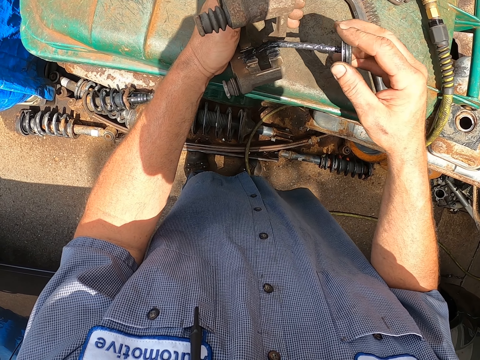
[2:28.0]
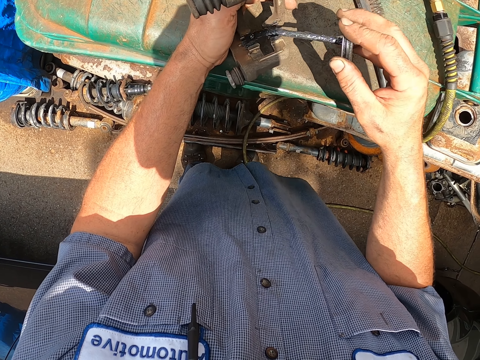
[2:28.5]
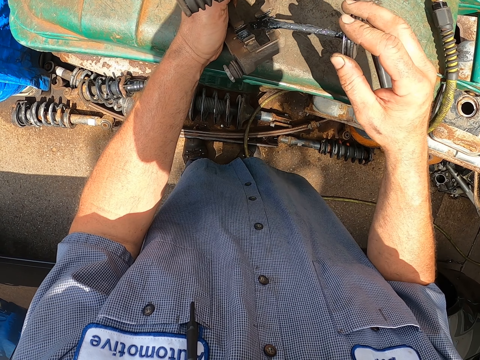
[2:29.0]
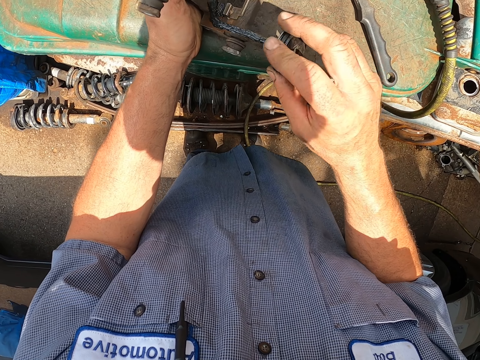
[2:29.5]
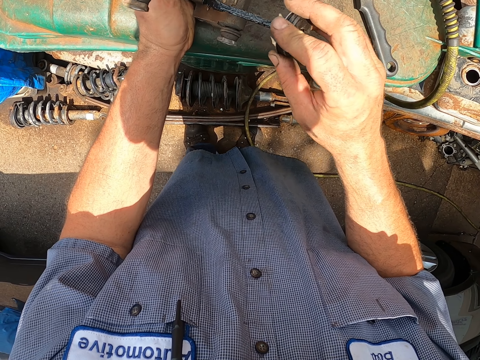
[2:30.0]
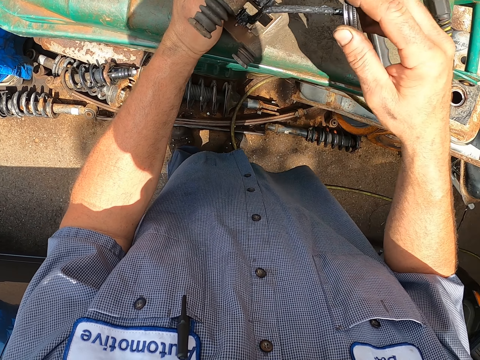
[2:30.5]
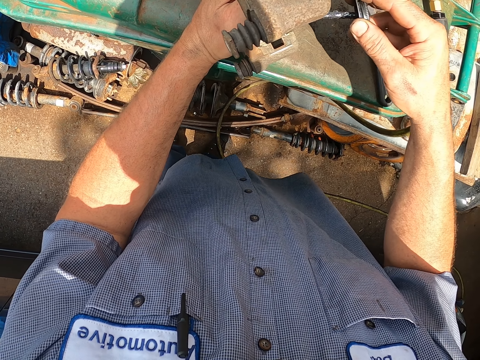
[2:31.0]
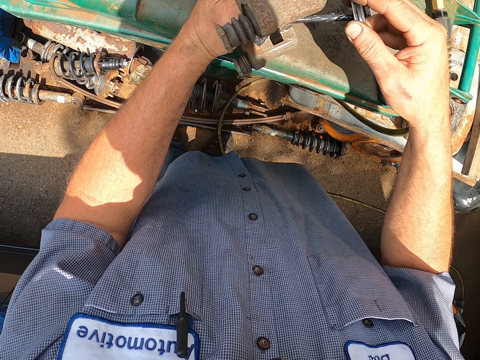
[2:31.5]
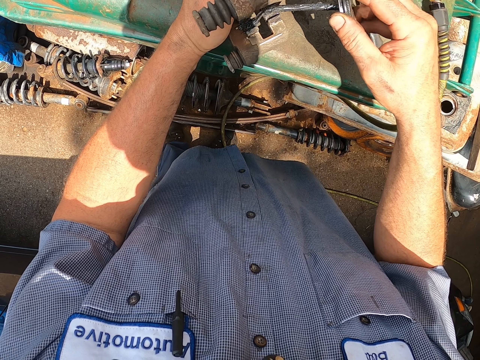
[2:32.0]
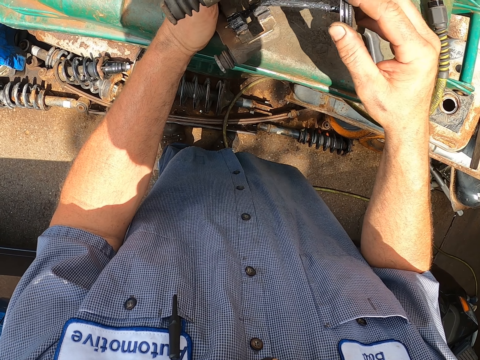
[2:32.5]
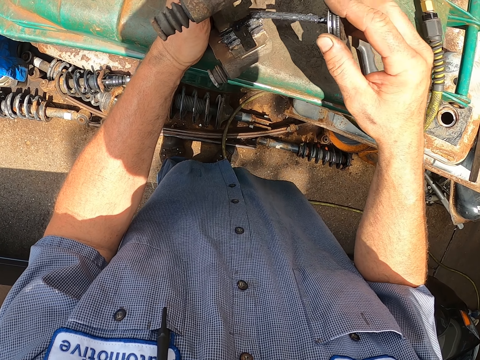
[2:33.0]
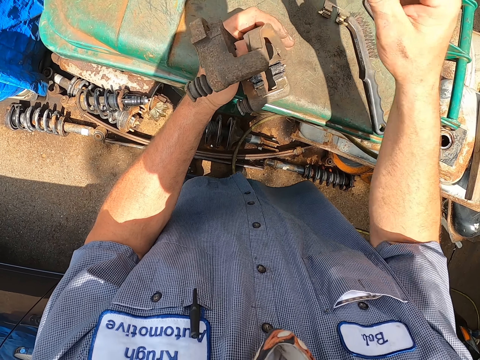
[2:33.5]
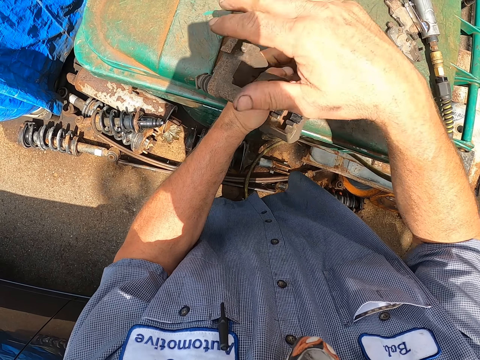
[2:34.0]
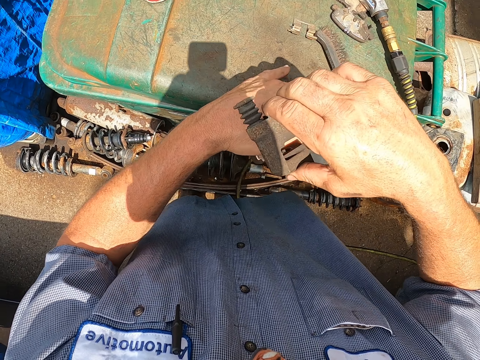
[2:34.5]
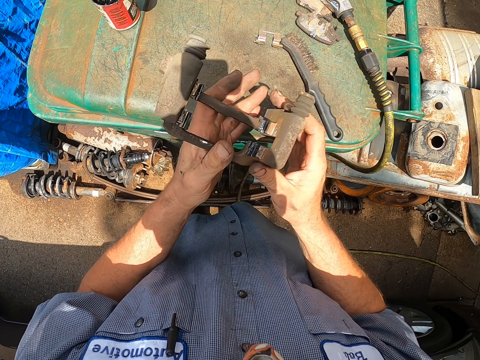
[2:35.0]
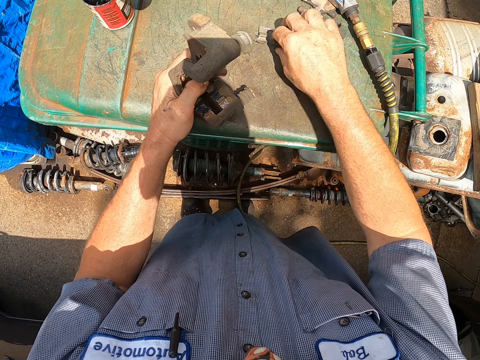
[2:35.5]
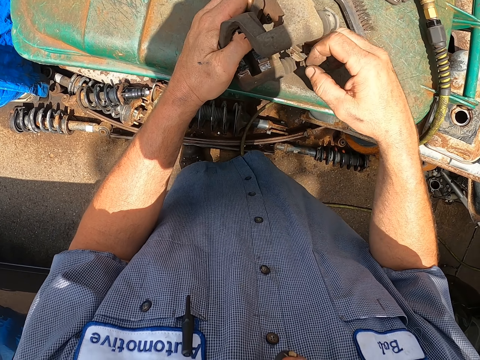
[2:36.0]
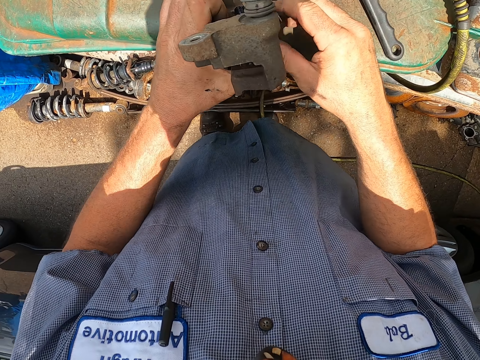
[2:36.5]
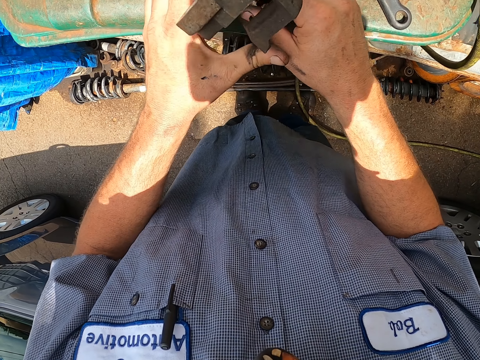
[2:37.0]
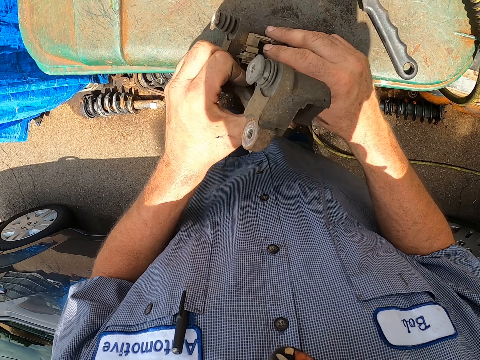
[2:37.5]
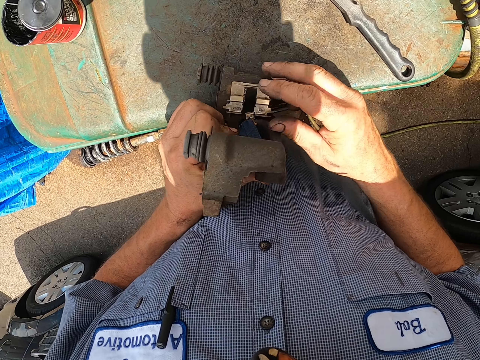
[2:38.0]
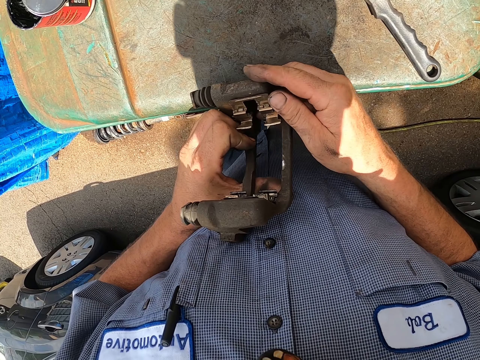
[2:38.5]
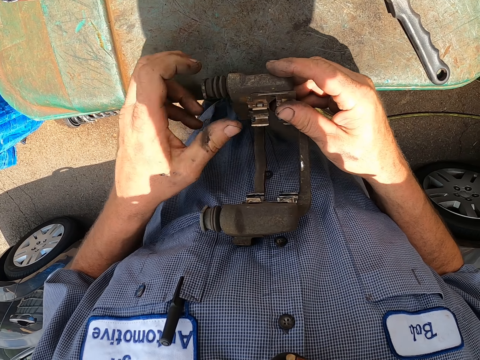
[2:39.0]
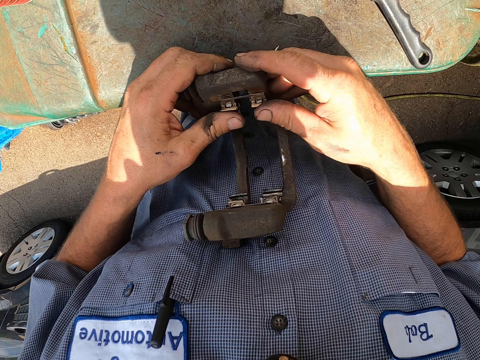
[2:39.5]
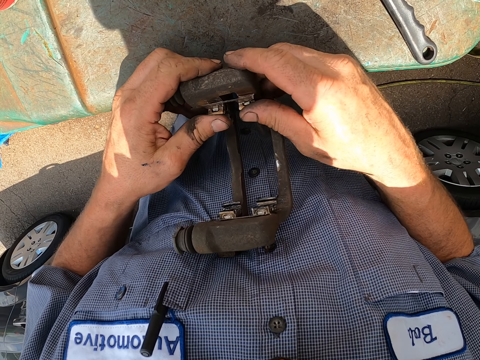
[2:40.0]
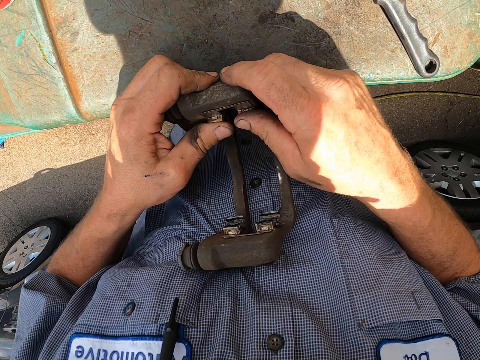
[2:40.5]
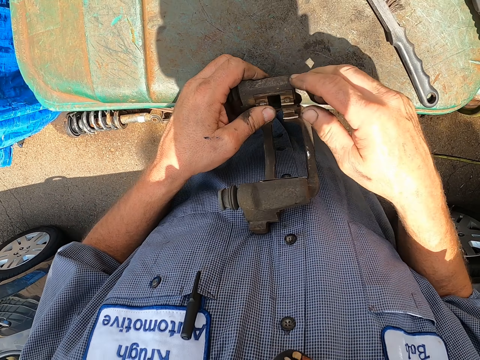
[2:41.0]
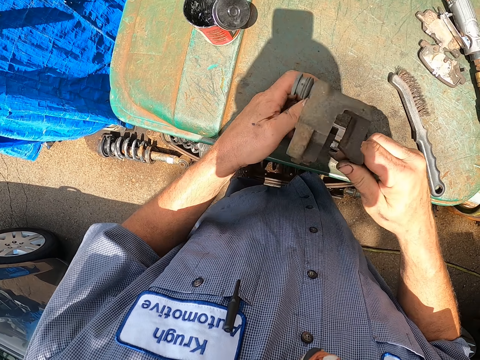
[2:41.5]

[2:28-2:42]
The camera wearer picks up another object. They fix the object on the metal.

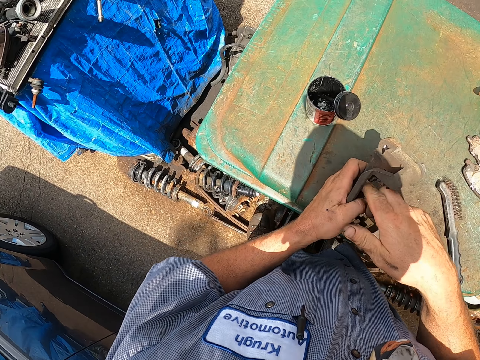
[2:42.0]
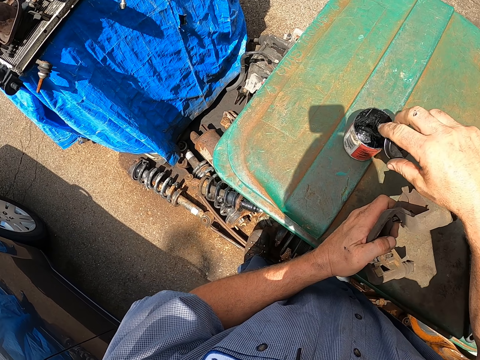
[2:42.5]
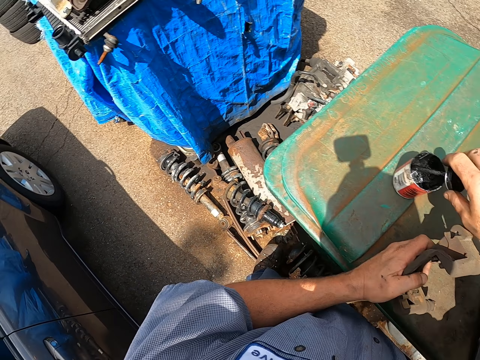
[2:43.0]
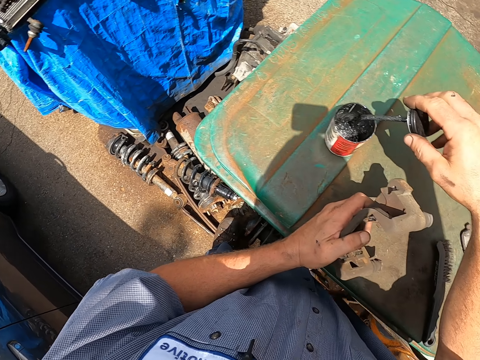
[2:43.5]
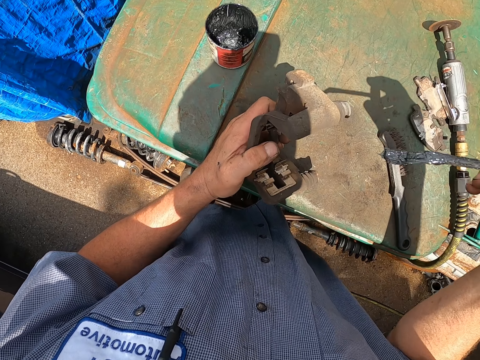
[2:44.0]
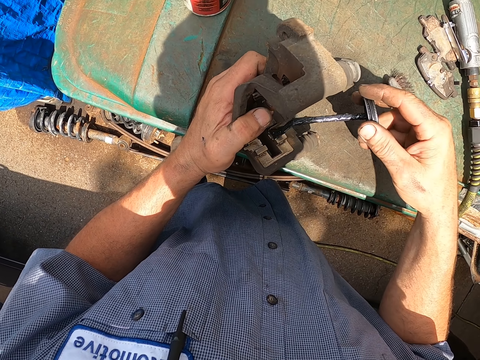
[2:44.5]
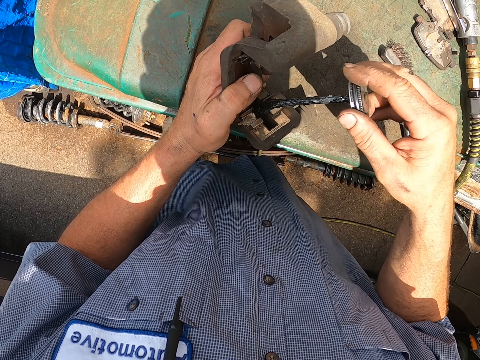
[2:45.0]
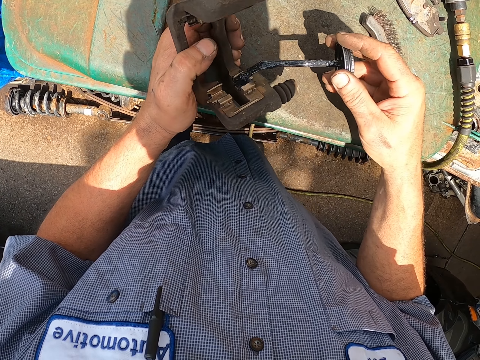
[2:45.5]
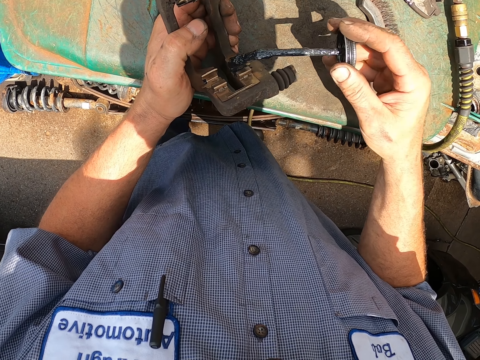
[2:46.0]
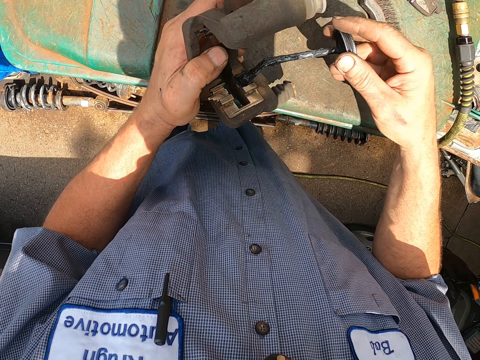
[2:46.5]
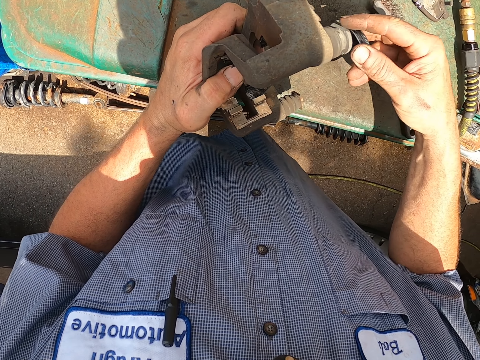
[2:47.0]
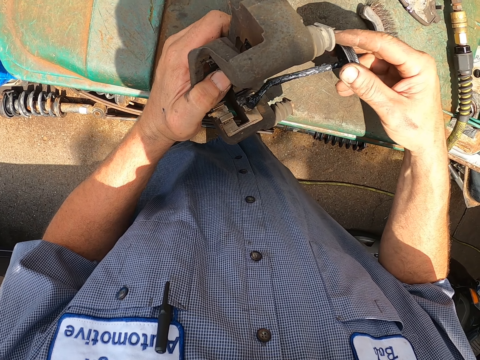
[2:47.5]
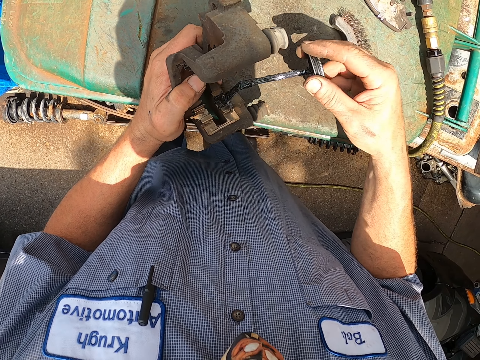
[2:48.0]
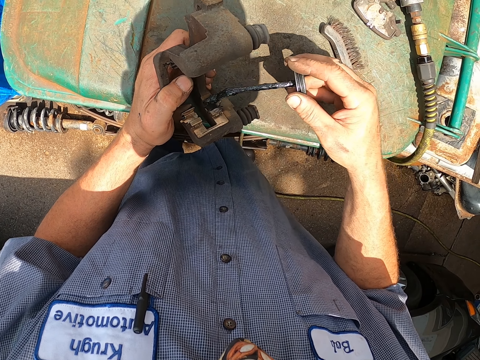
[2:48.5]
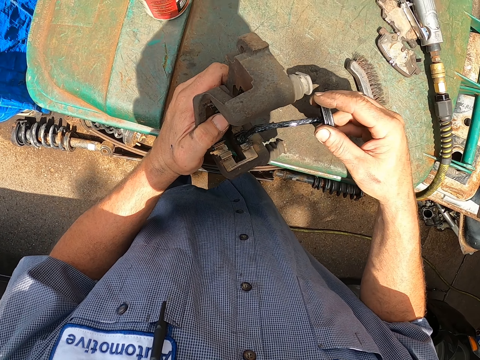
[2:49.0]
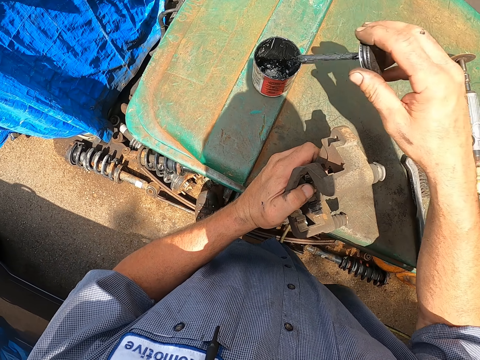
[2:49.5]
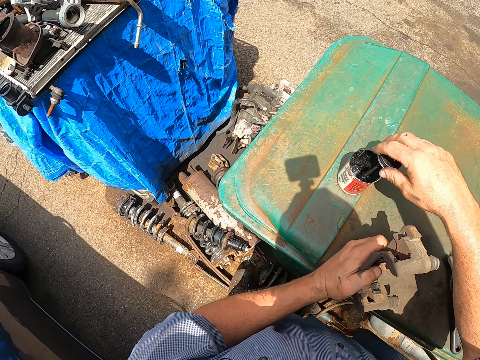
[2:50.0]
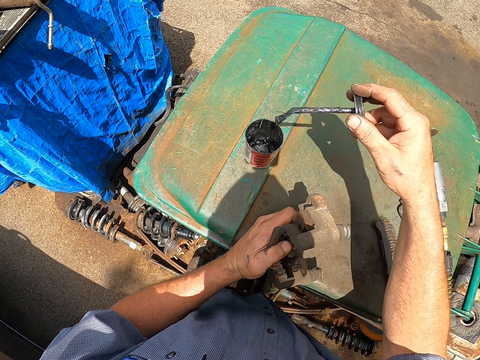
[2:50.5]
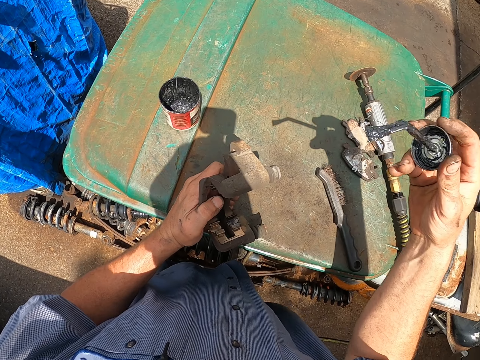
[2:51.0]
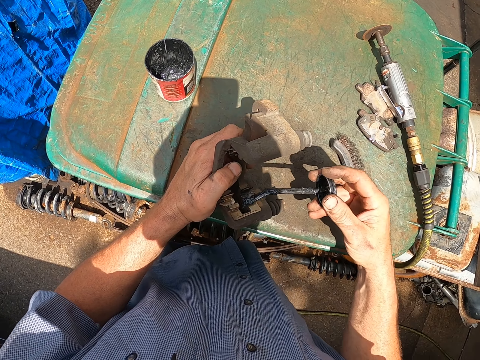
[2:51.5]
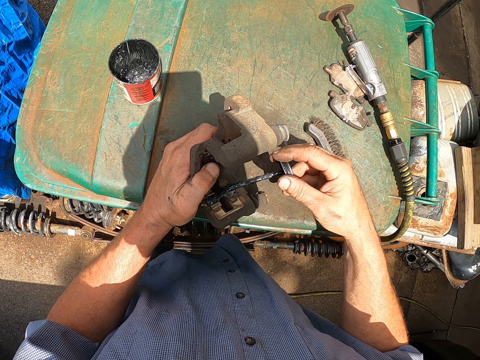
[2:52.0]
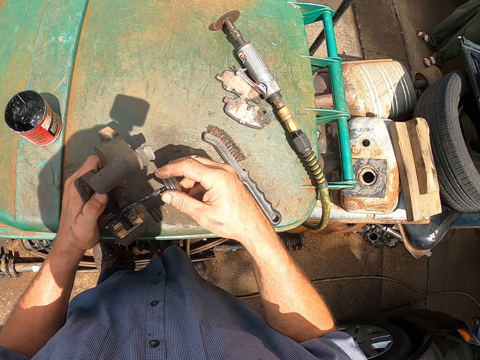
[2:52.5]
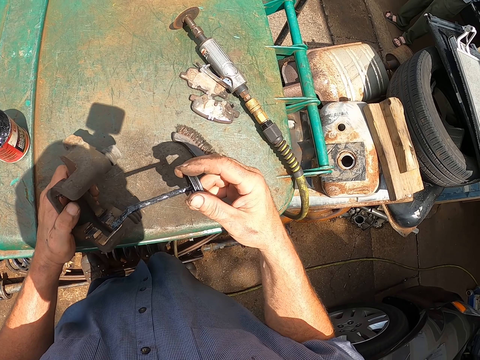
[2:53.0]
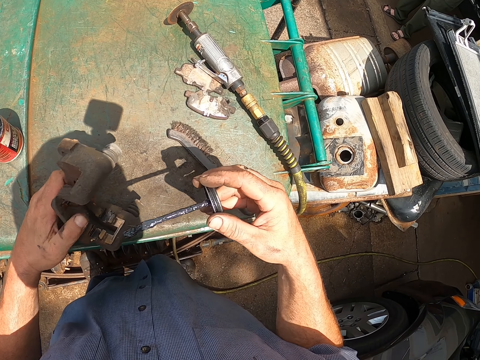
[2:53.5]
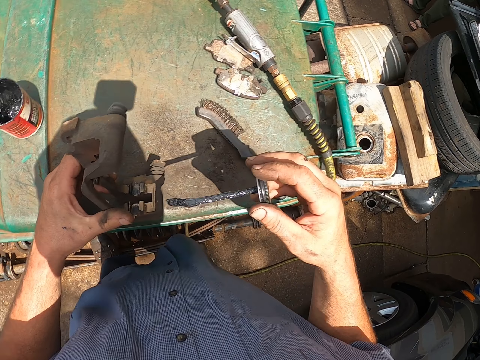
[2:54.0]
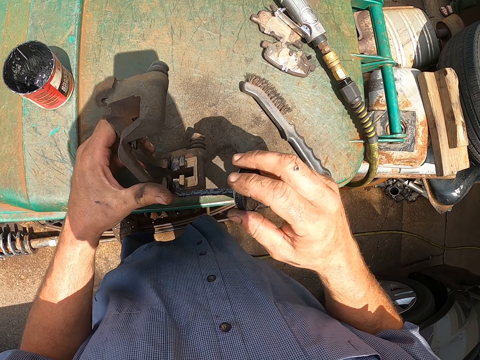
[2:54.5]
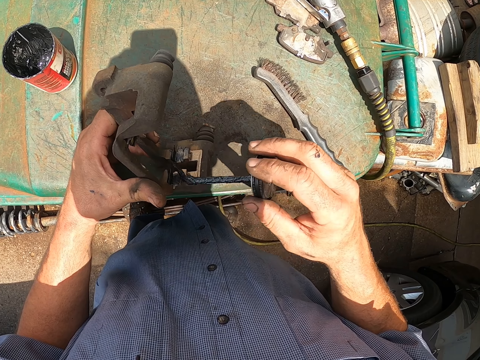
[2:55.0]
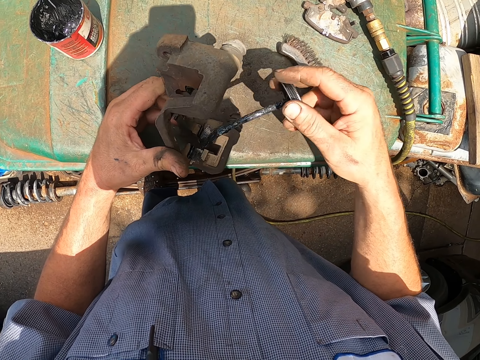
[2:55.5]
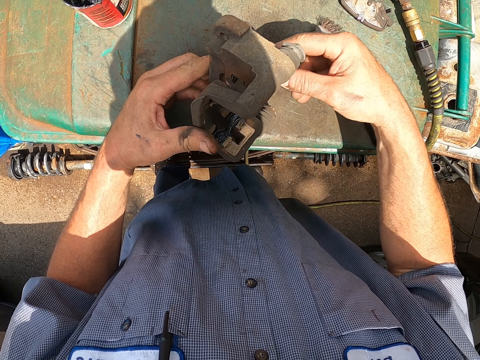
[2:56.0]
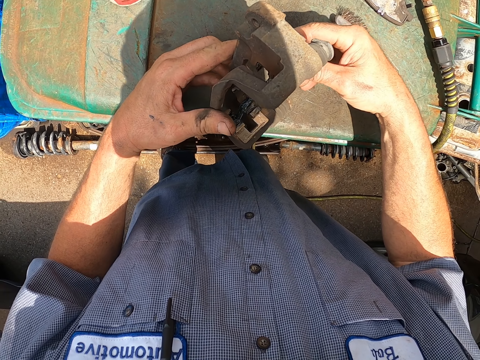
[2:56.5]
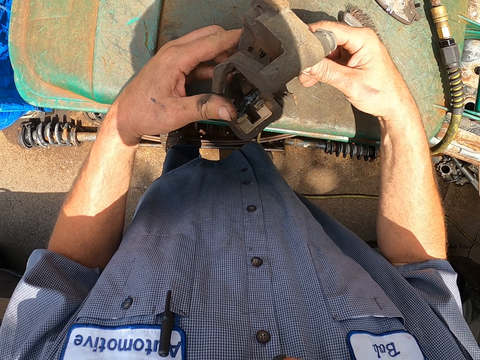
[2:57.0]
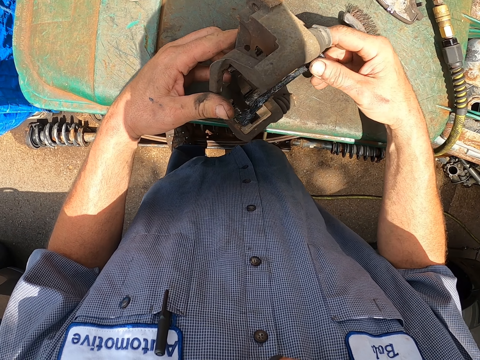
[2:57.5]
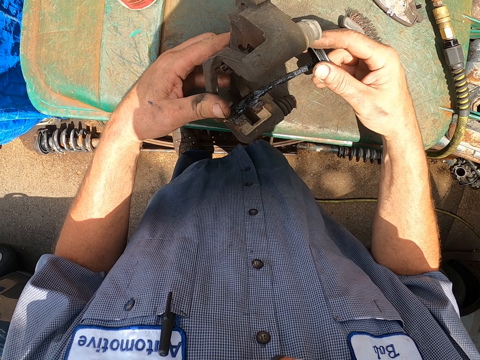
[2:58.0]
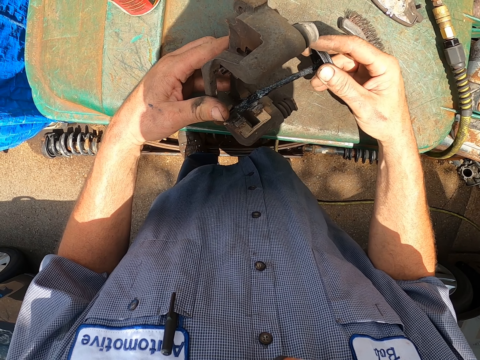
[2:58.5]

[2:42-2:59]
The camera wearer takes the lubricant. They apply the lubricant on the metal.
